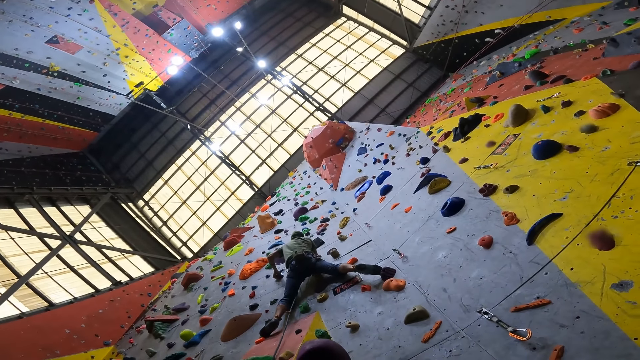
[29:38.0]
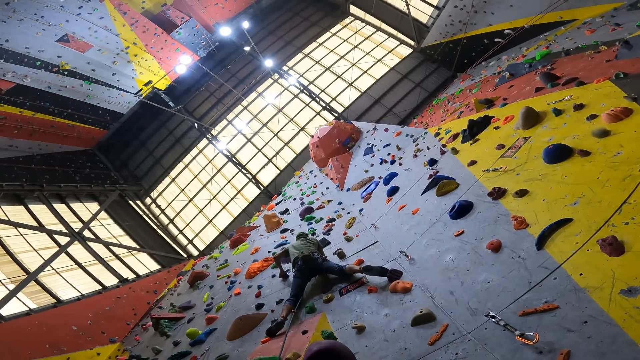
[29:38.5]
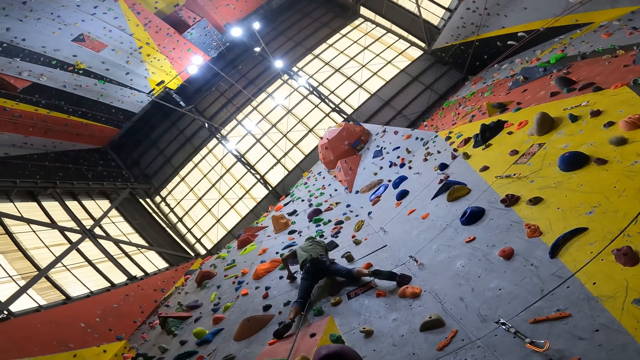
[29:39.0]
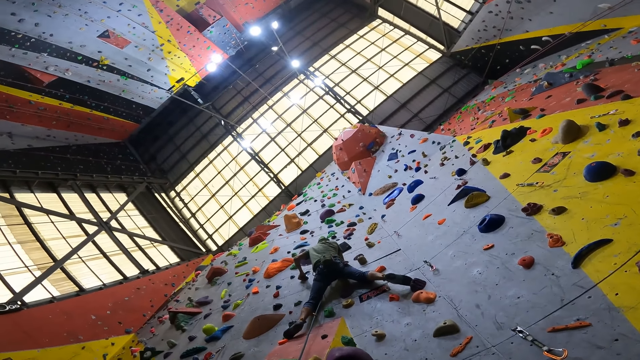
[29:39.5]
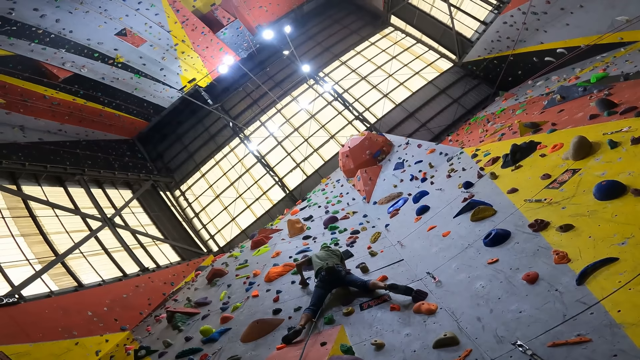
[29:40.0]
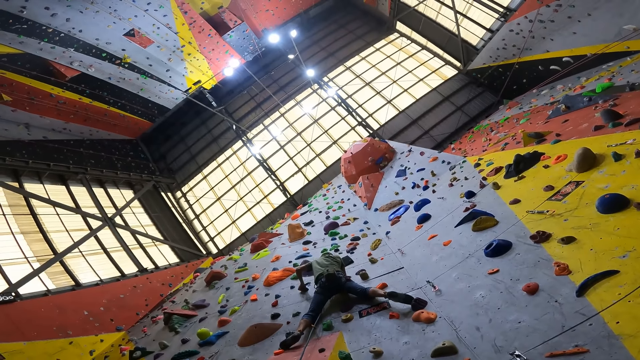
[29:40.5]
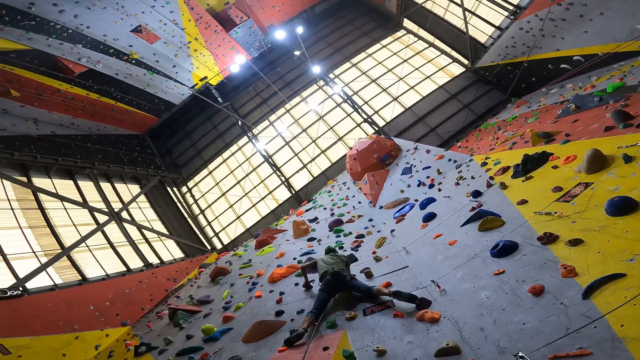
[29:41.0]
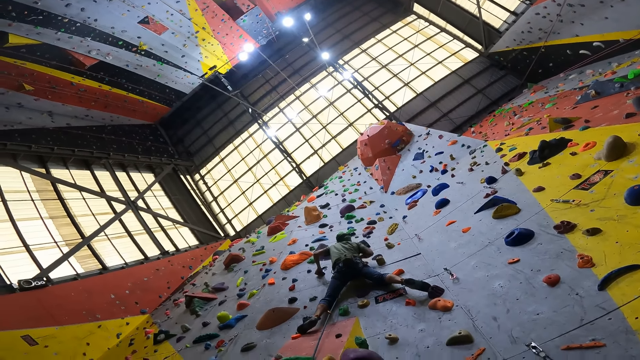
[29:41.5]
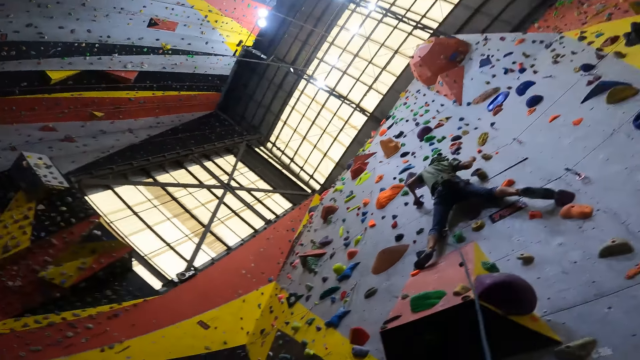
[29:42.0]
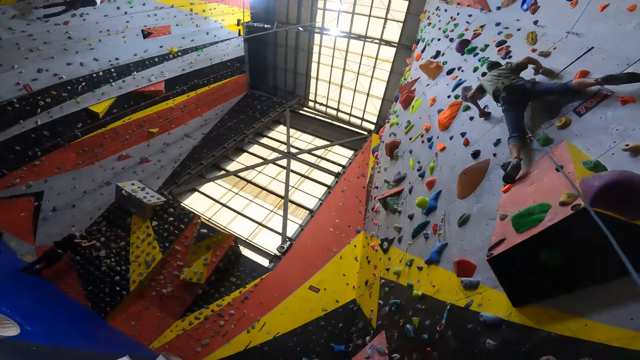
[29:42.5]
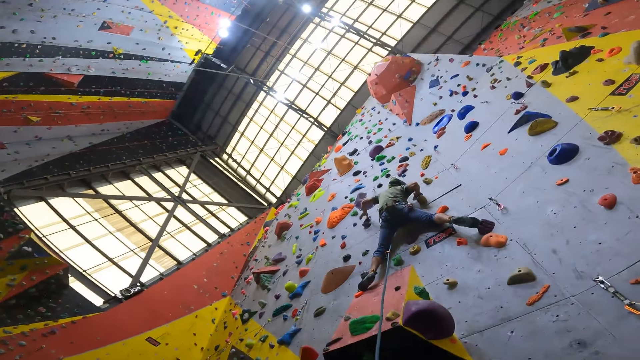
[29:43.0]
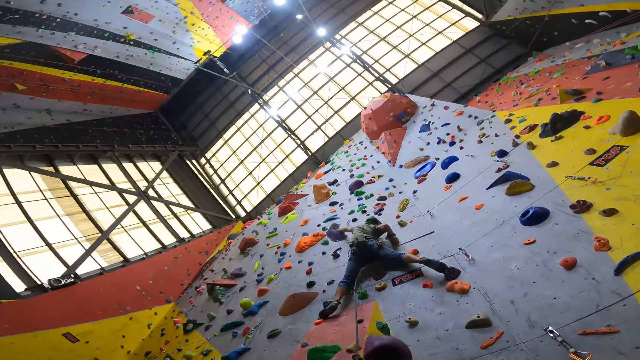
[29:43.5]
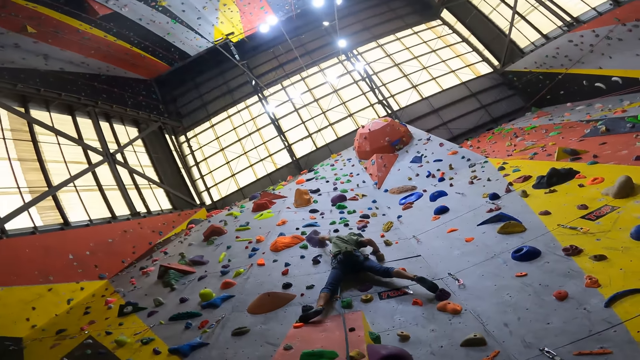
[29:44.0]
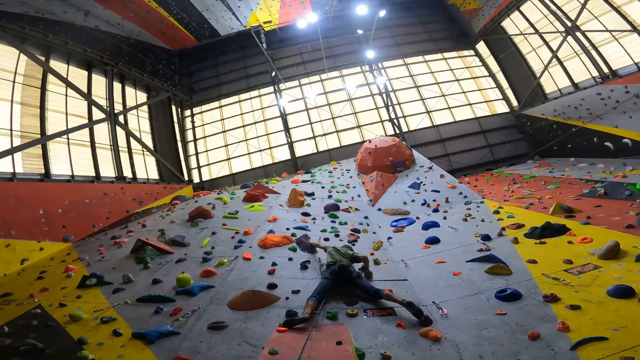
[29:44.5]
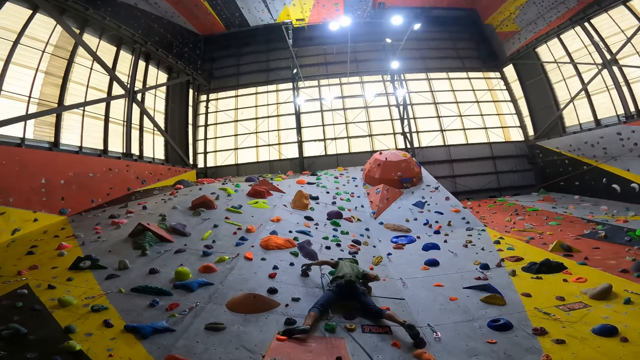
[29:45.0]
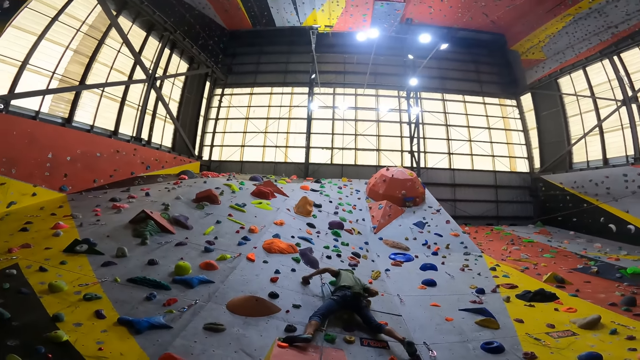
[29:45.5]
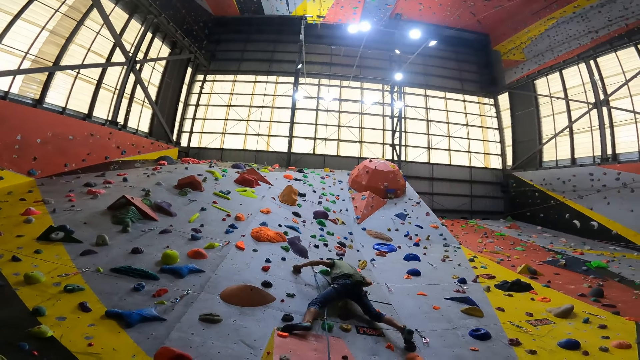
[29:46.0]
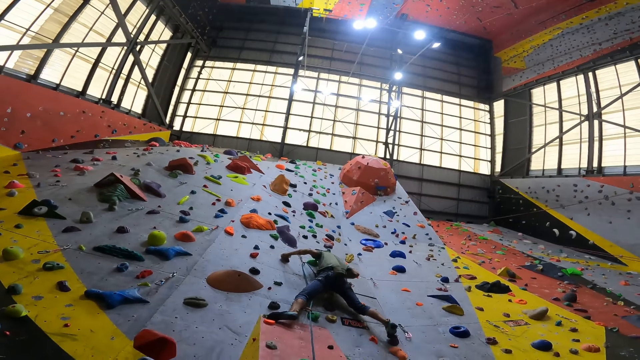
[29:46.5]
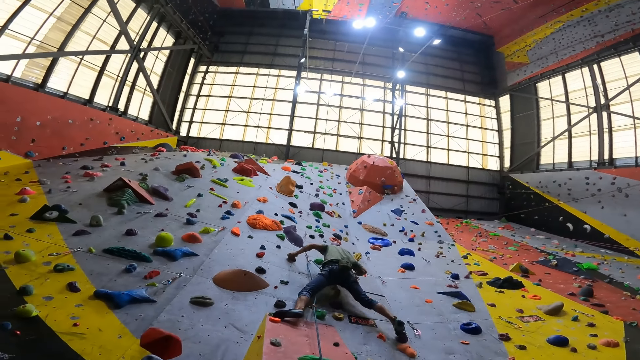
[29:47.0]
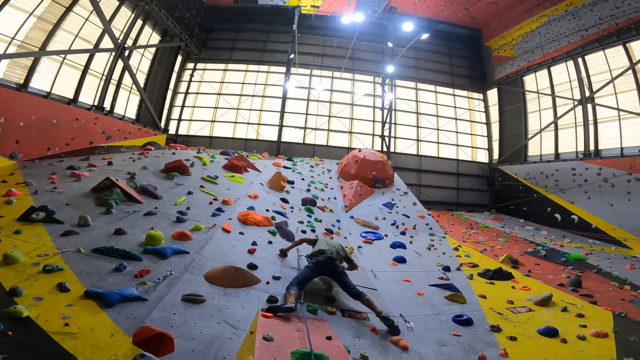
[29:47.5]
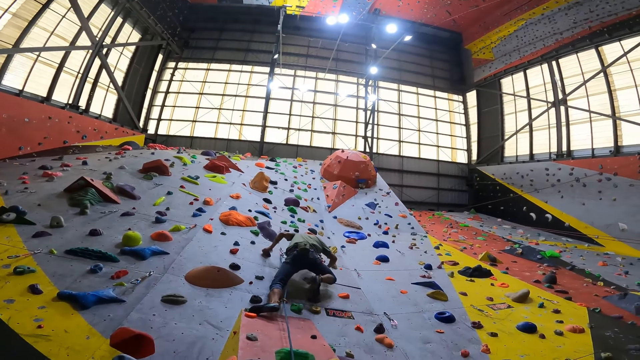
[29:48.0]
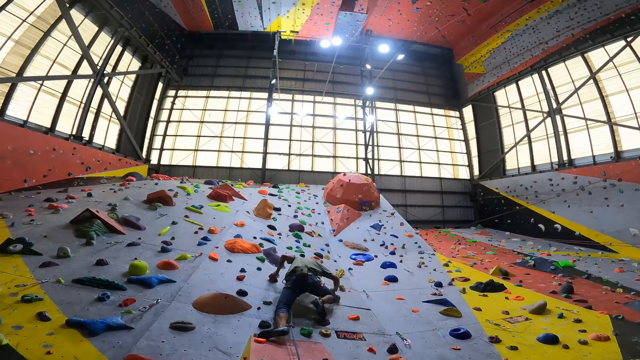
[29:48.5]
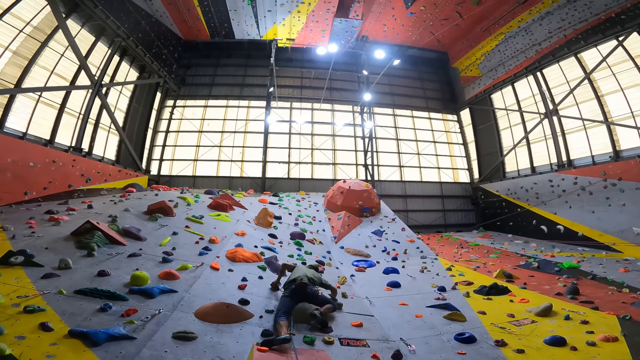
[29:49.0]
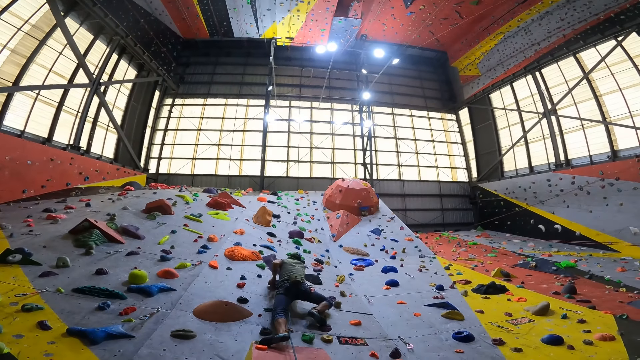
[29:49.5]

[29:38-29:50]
The camera wearer looks at a man. The man climbs the wall.

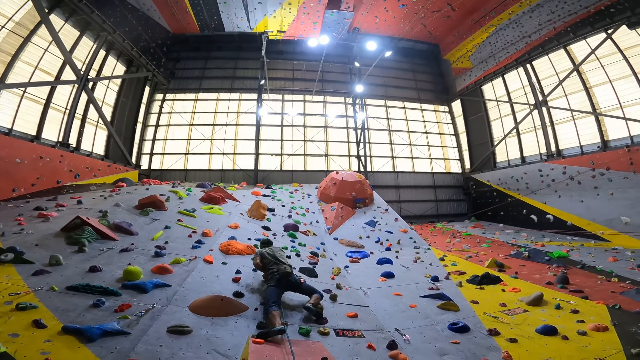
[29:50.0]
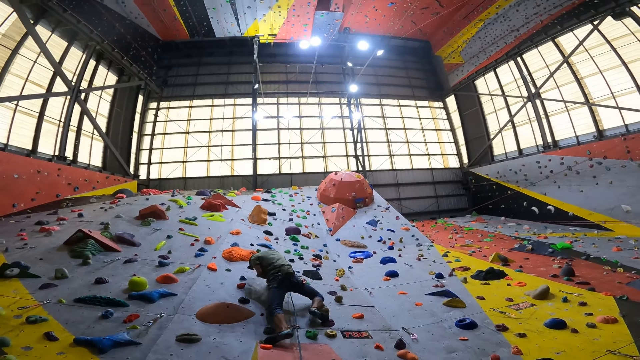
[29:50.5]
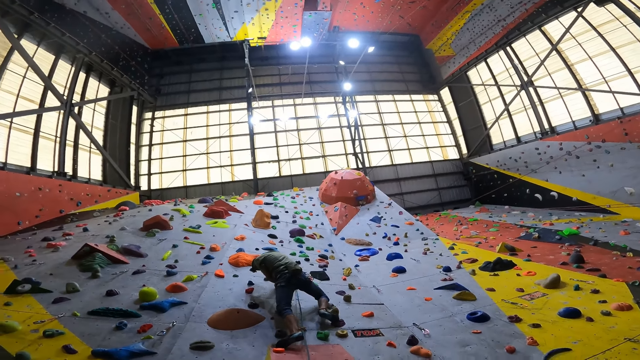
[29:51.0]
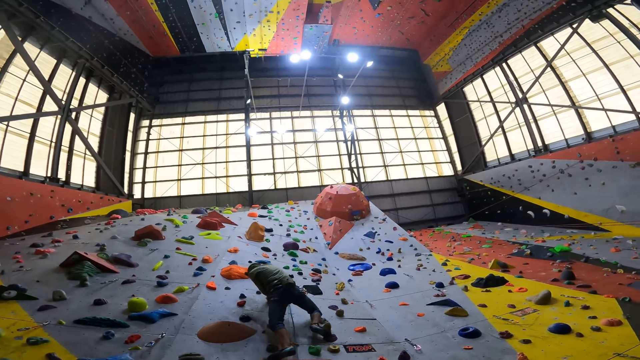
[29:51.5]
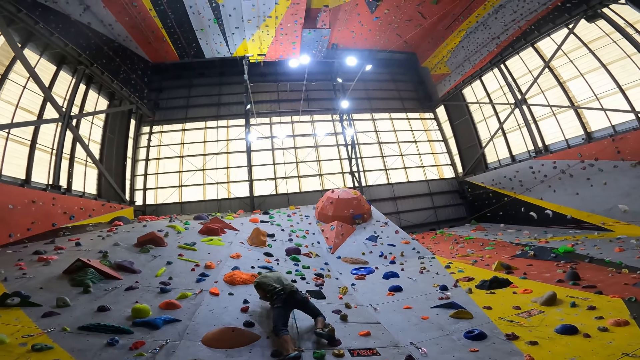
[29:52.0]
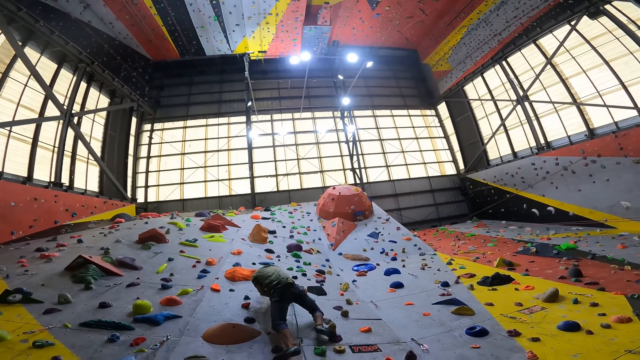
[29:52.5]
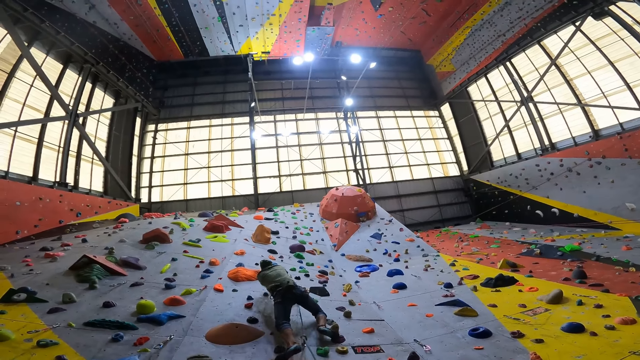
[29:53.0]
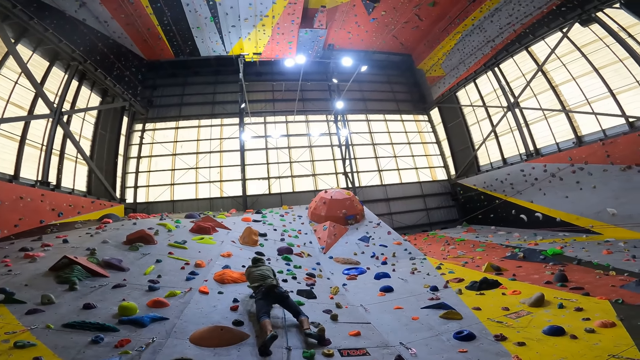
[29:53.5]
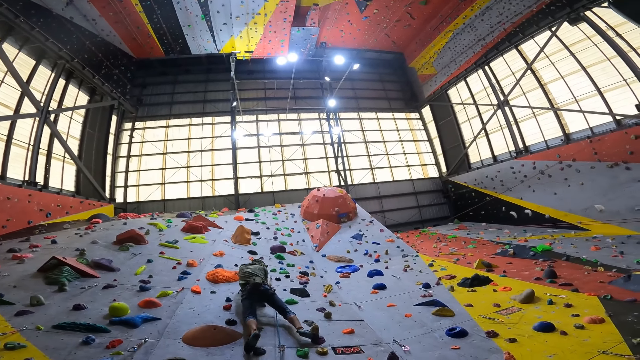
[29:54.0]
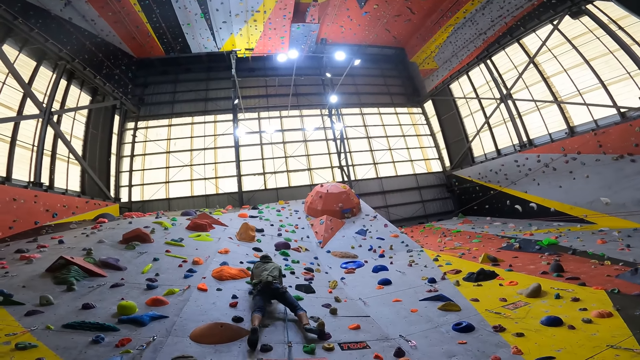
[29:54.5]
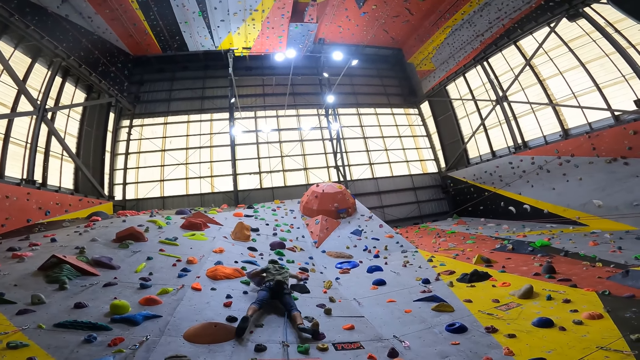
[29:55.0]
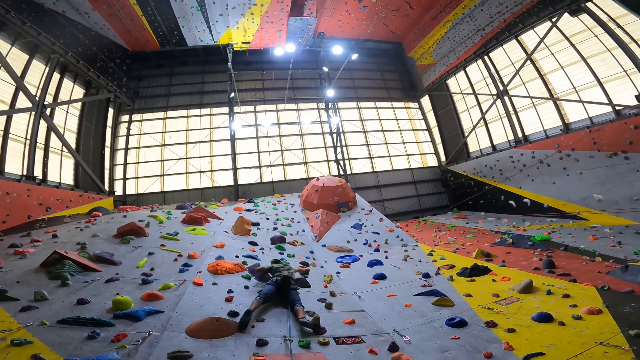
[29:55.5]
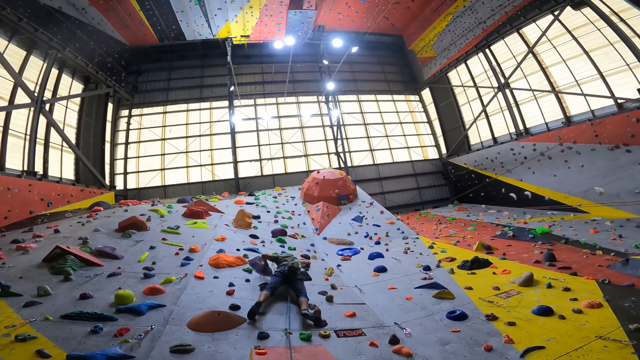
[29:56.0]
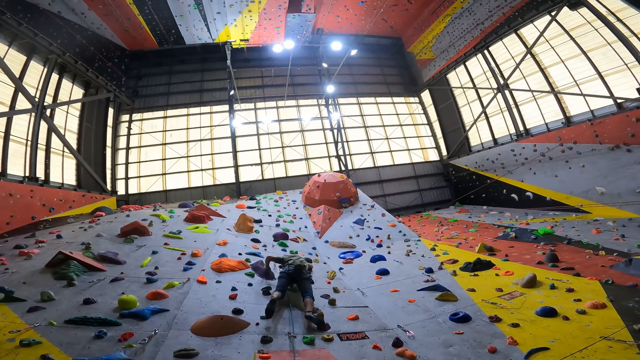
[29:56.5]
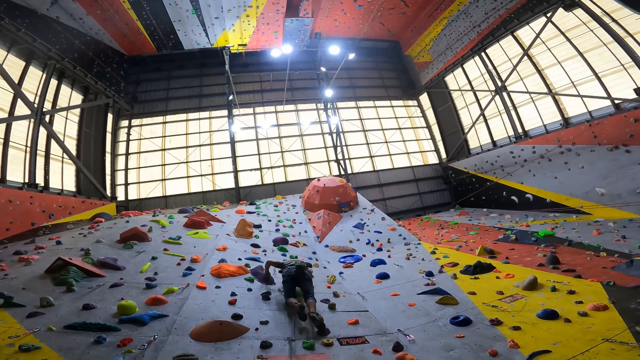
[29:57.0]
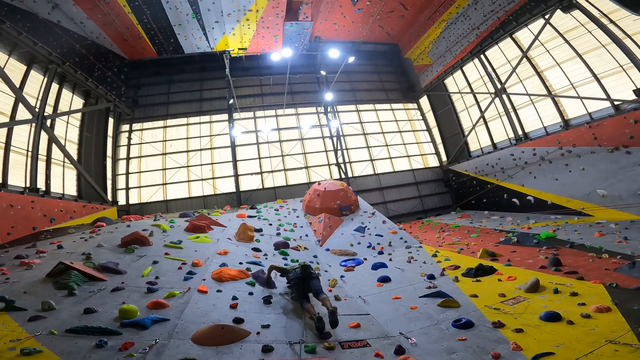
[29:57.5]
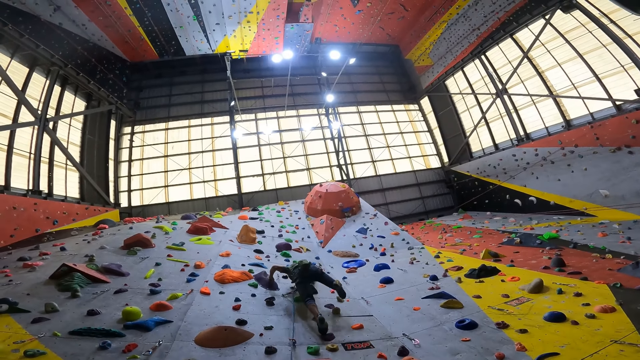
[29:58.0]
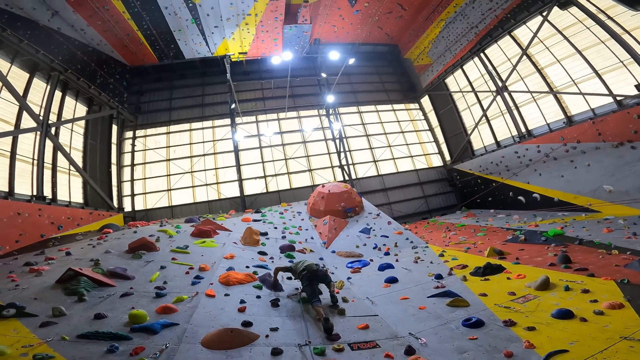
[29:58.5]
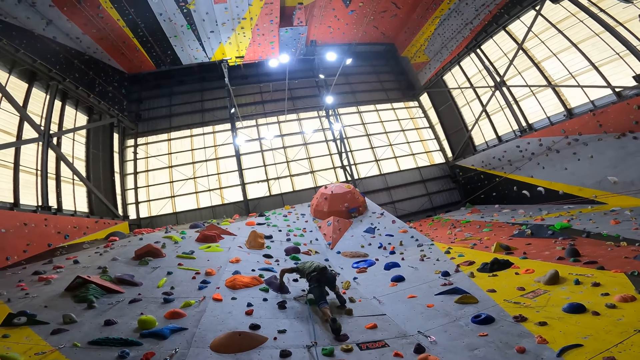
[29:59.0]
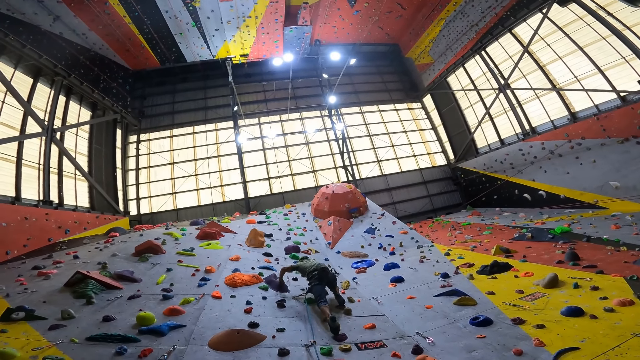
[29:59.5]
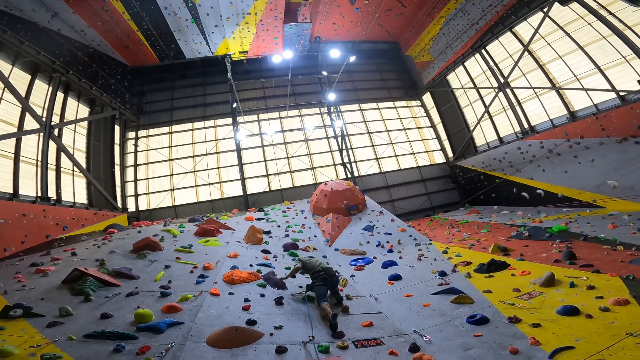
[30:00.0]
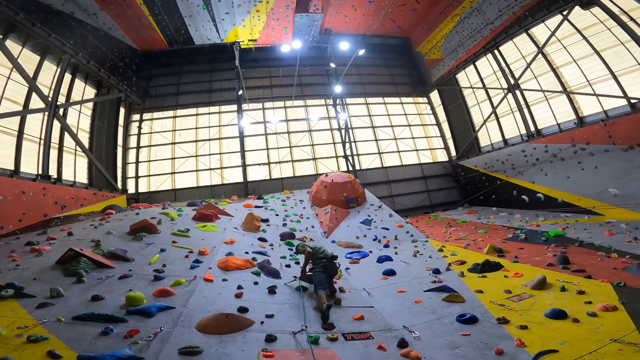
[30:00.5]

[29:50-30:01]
A man climbs the wall.
